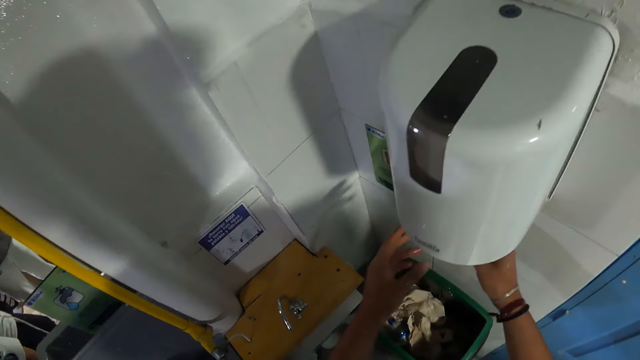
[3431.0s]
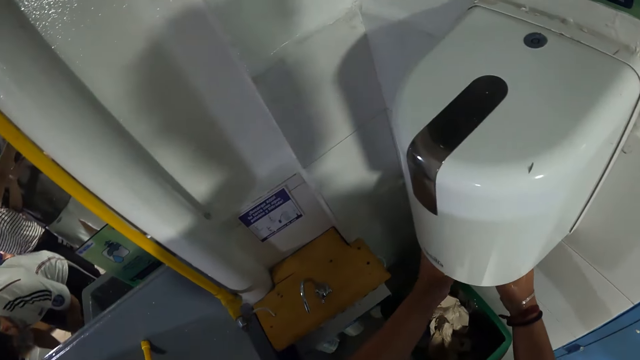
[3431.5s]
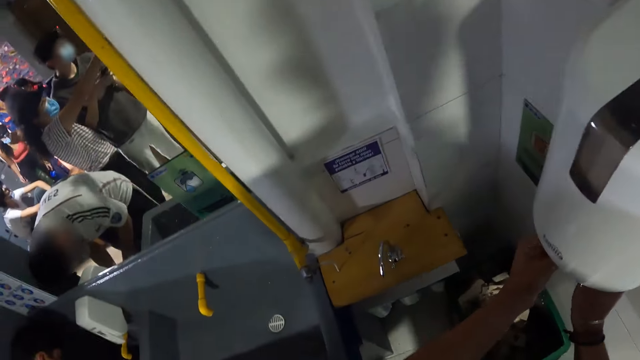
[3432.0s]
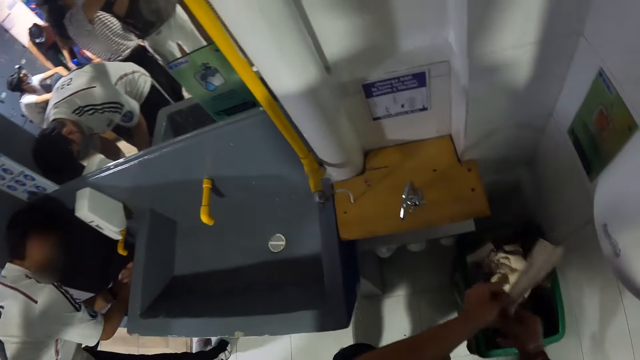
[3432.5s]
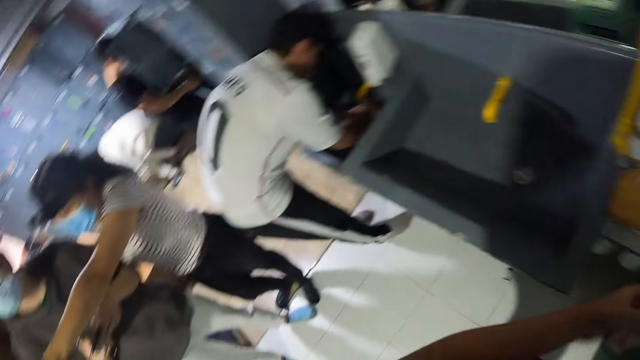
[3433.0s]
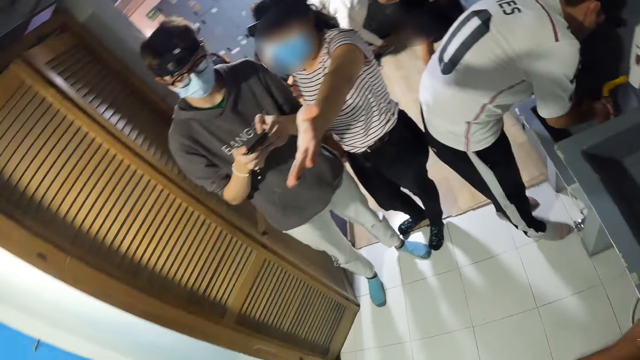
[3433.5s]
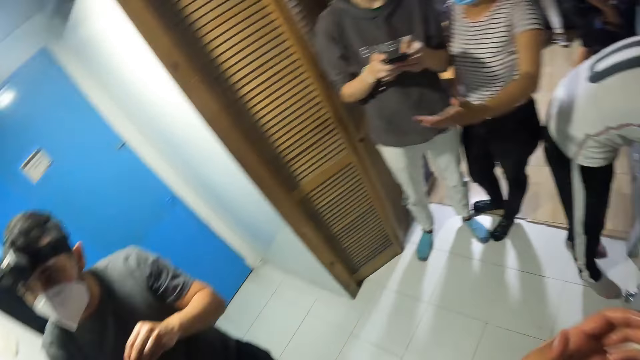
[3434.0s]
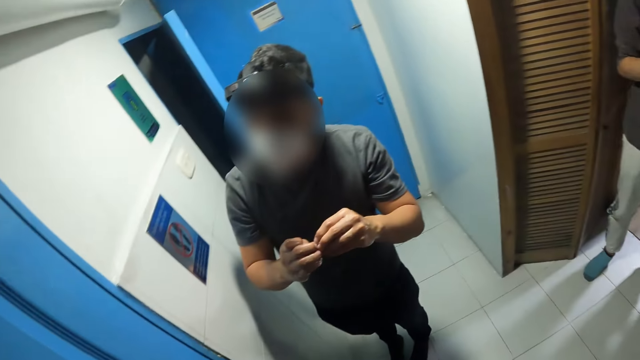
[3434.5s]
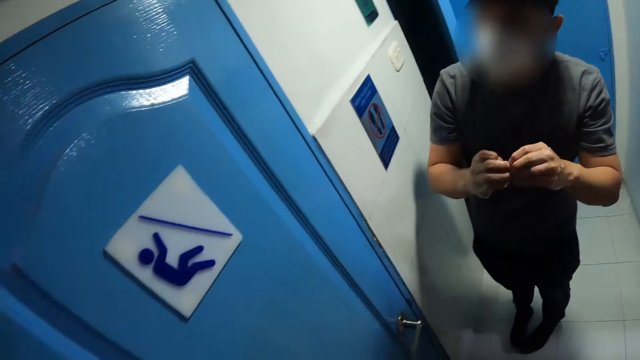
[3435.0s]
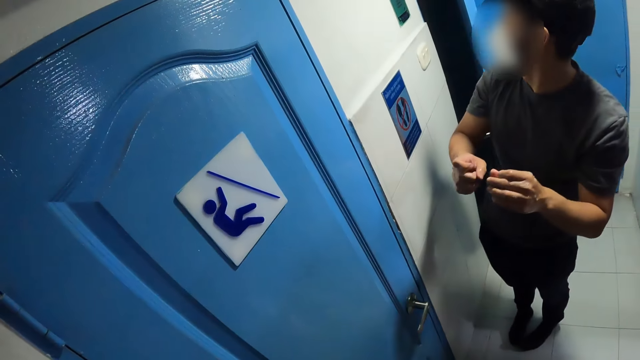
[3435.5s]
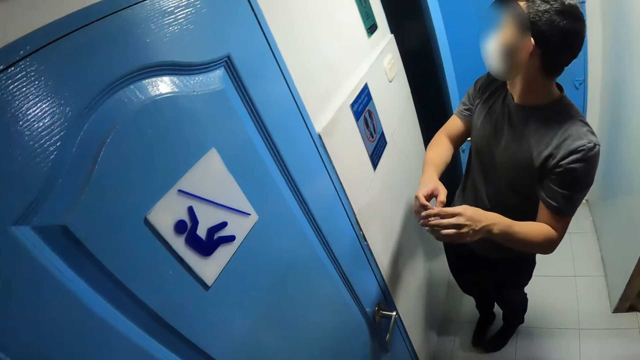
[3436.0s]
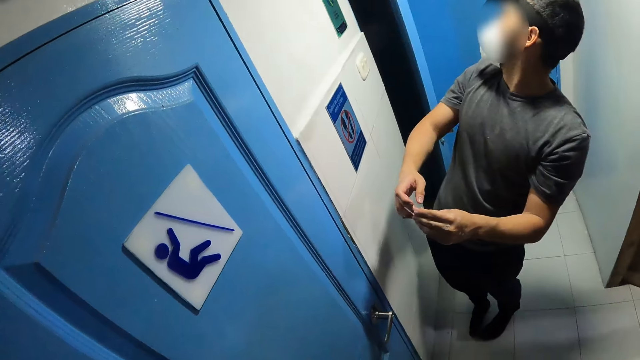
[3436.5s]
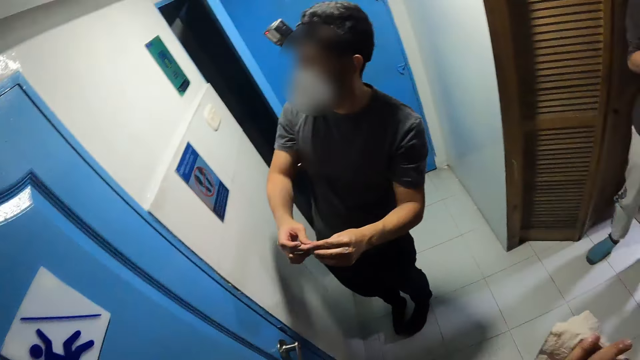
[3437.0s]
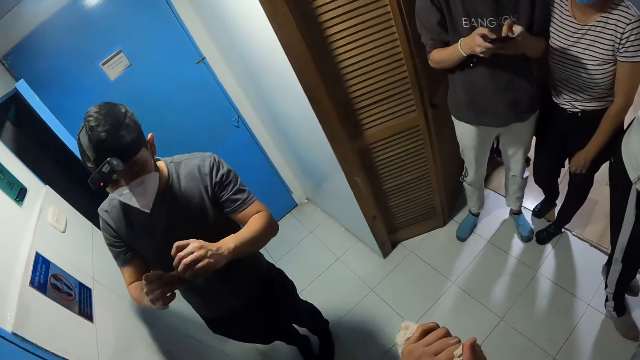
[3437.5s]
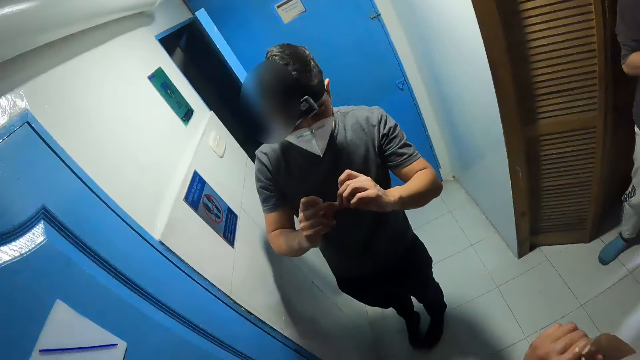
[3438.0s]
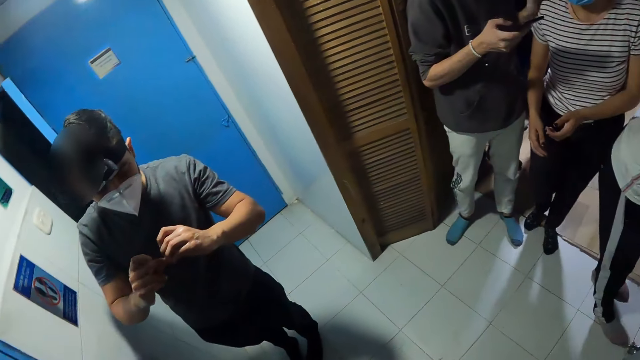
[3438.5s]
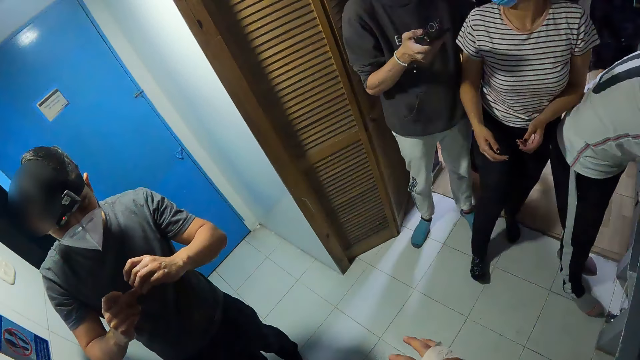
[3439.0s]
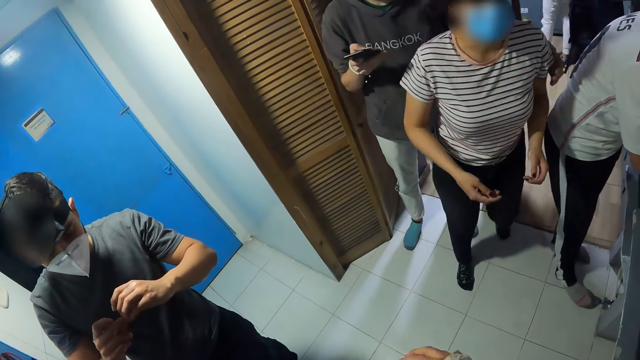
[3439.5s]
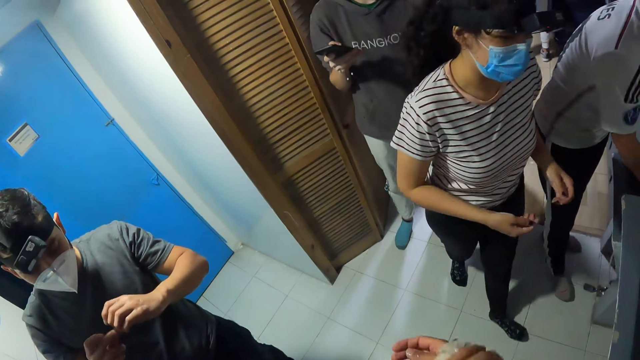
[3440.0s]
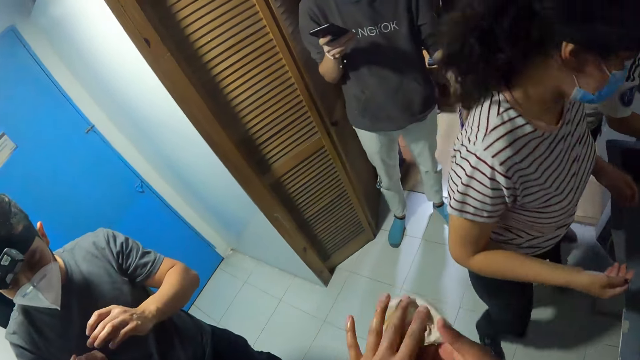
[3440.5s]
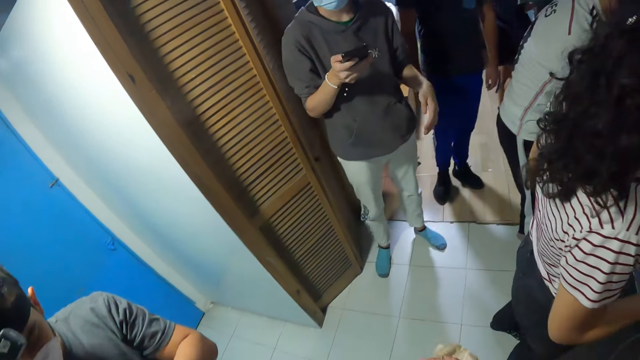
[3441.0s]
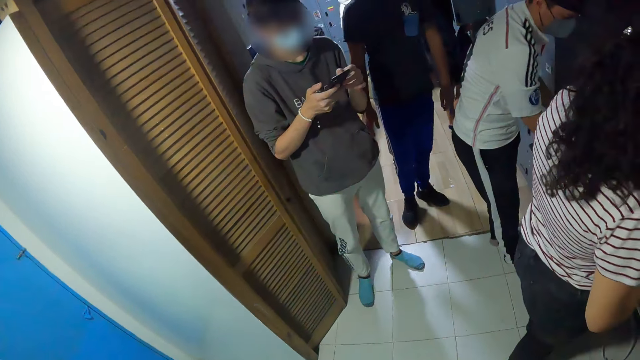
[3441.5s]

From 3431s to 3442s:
The camera wearer pulls out a tissue from a paper towel dispenser with both hands. They lift both hands. They wipe both hands with the tissue. They lift the tissue. They look around. They look around again. They wipe both hands with the tissue.

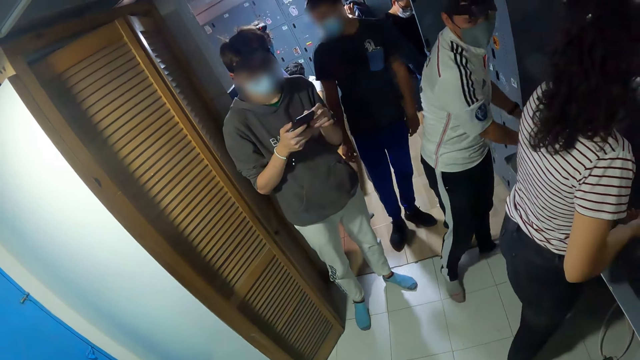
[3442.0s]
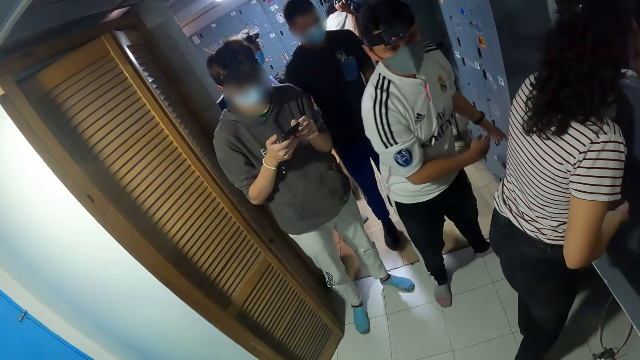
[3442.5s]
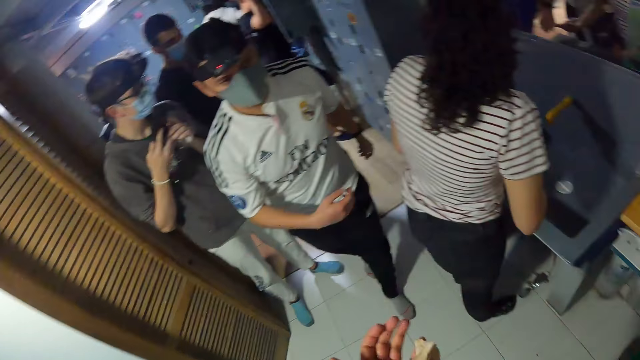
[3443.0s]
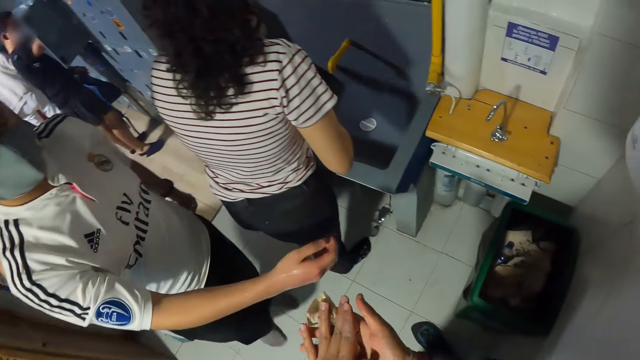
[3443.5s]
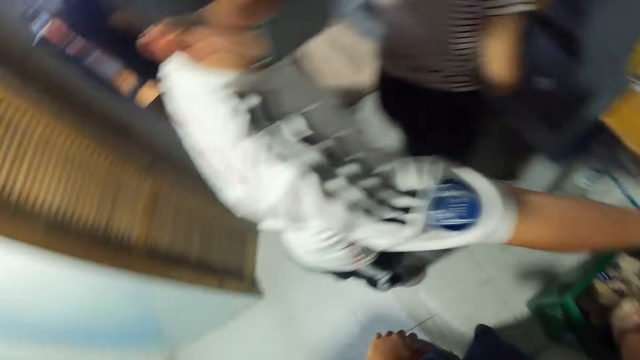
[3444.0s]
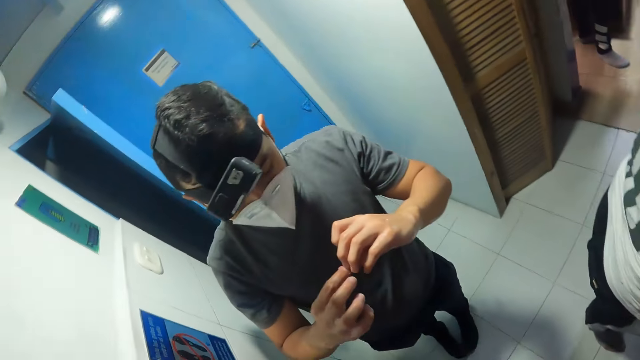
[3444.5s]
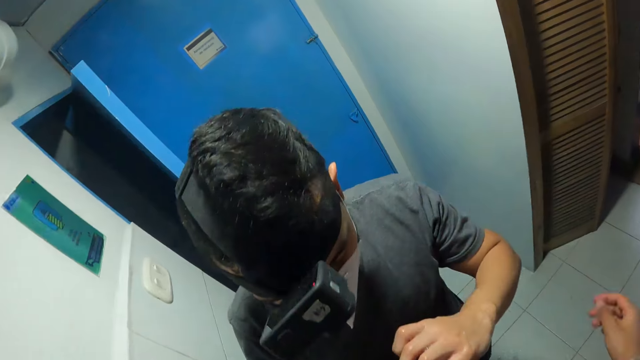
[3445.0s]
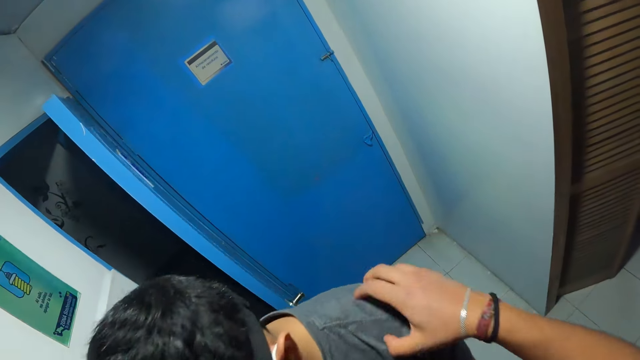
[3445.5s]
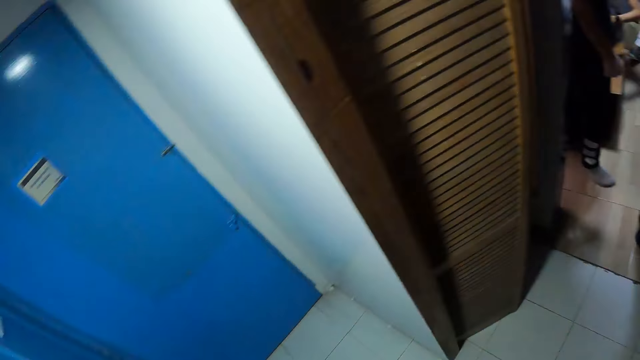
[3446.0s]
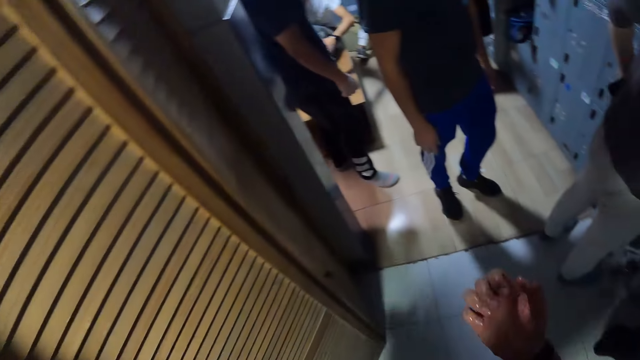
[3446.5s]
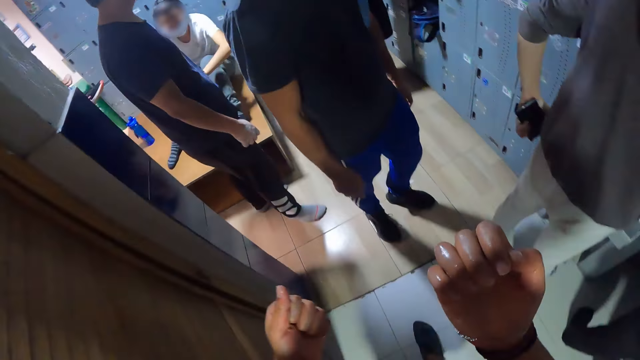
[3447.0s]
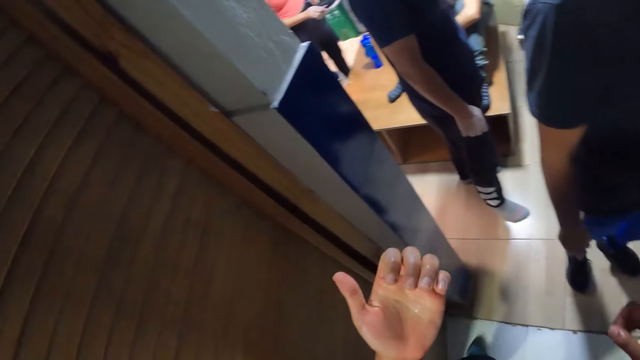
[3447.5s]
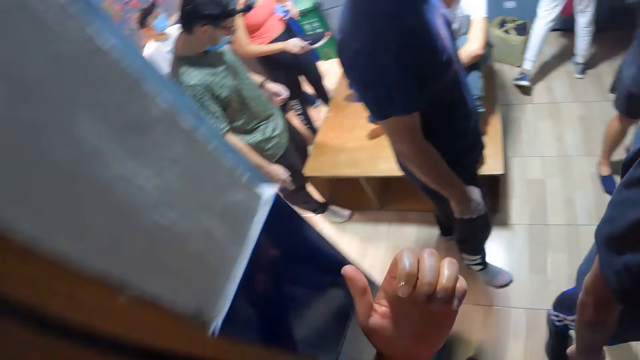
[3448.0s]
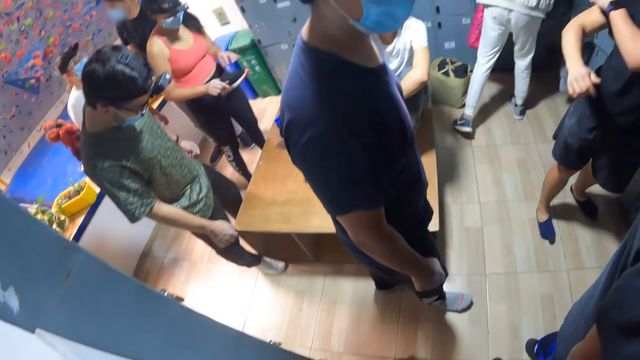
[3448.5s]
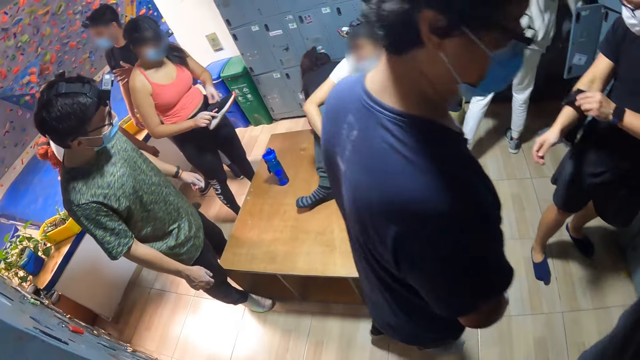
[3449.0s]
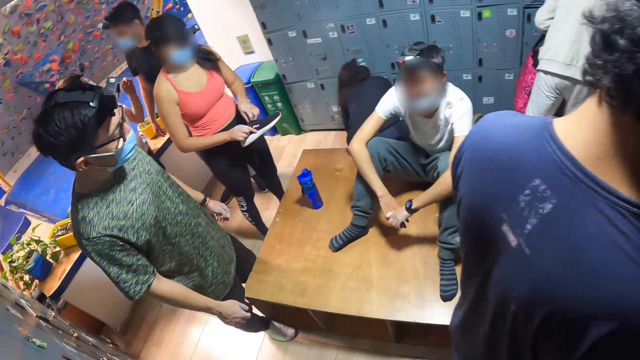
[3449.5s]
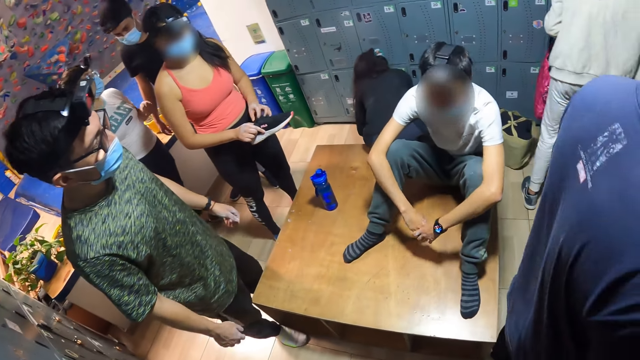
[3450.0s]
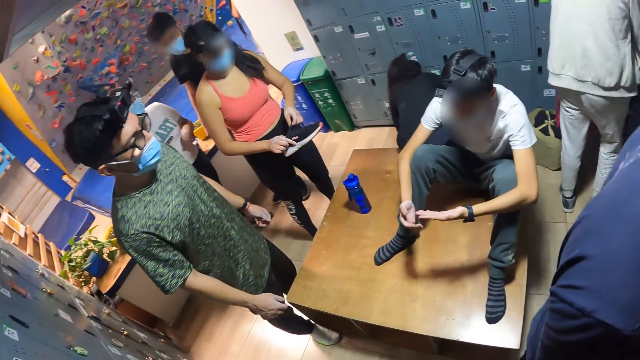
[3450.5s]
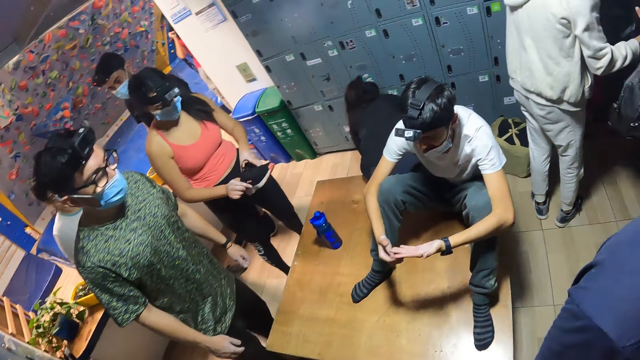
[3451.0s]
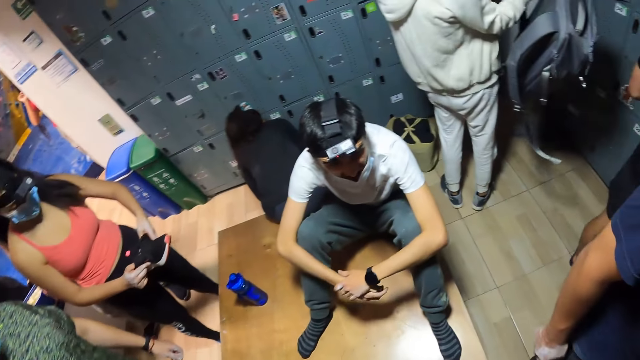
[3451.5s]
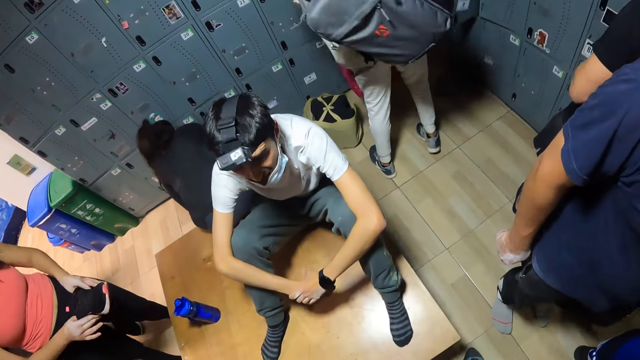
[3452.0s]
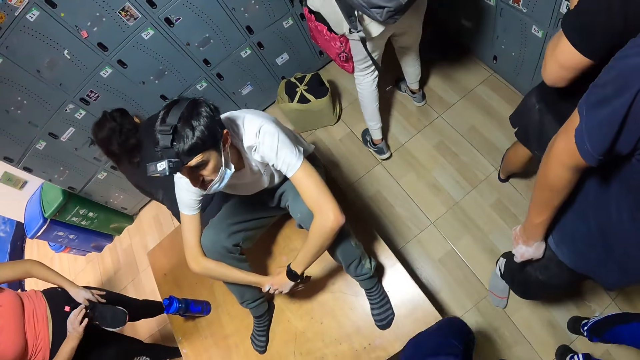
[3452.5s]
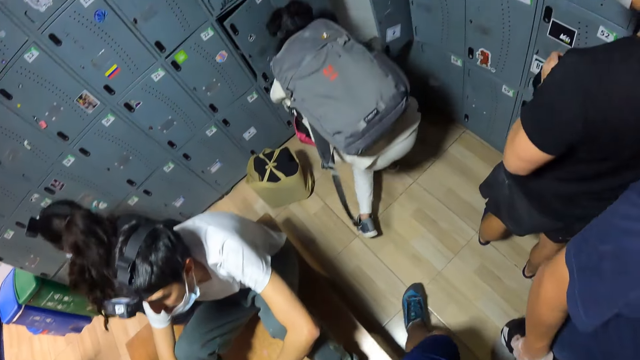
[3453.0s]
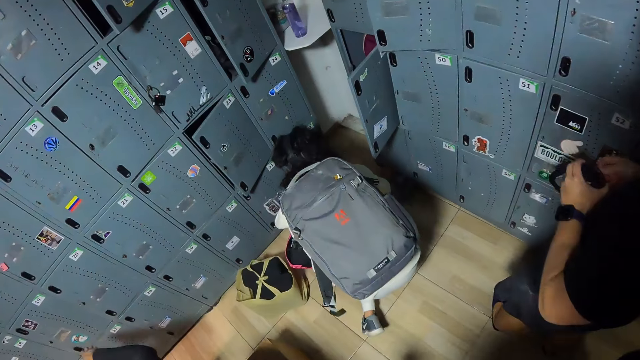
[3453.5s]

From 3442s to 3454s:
The camera wearer drops the tissue on the dustbin. He grabs a man on the shoulder with his right hand. He walks around. He makes a knuckle with his right hand. He makes a knuckle with his left hand. He looks at his hands. He walks around.
